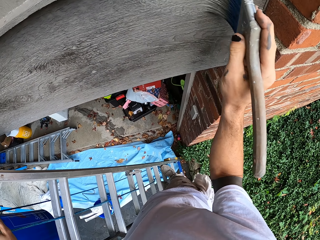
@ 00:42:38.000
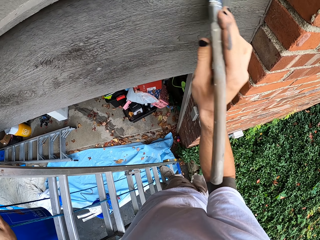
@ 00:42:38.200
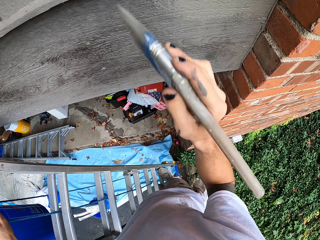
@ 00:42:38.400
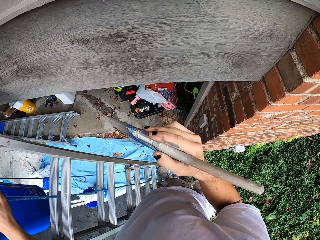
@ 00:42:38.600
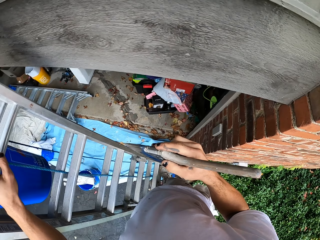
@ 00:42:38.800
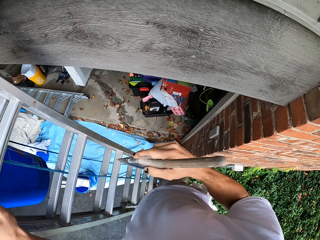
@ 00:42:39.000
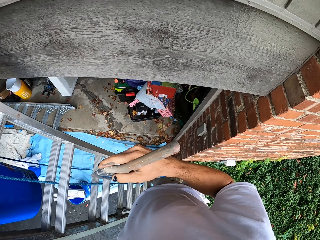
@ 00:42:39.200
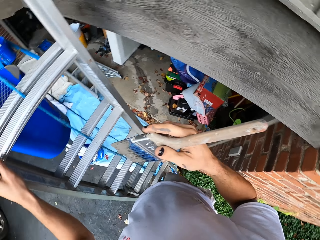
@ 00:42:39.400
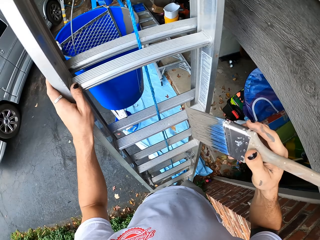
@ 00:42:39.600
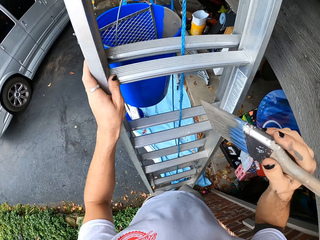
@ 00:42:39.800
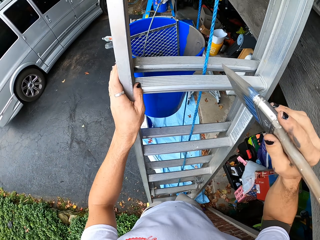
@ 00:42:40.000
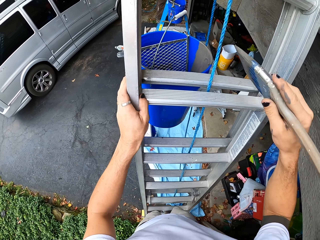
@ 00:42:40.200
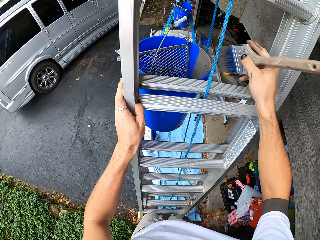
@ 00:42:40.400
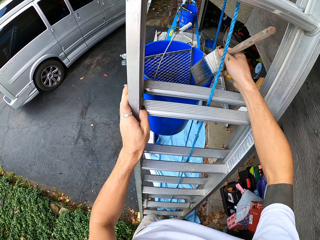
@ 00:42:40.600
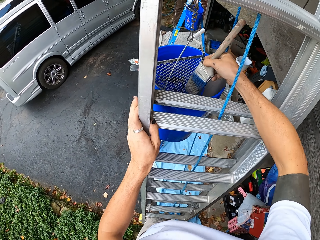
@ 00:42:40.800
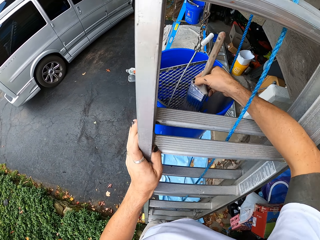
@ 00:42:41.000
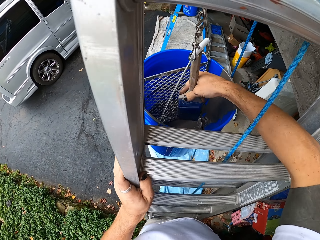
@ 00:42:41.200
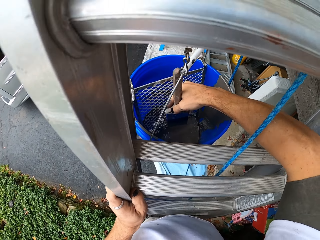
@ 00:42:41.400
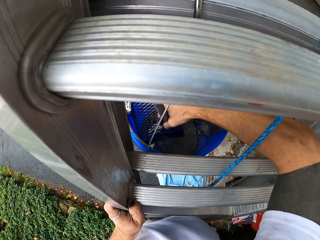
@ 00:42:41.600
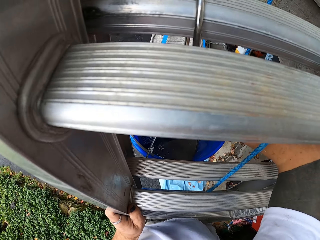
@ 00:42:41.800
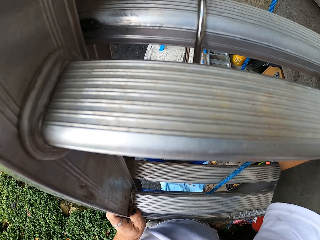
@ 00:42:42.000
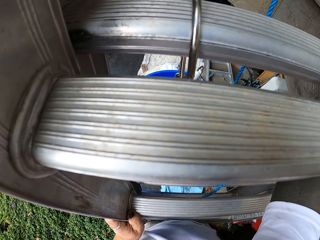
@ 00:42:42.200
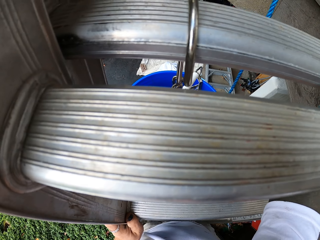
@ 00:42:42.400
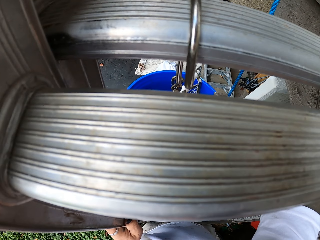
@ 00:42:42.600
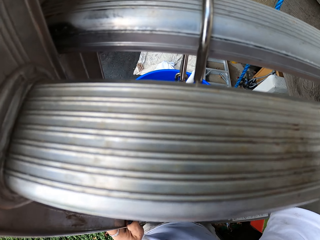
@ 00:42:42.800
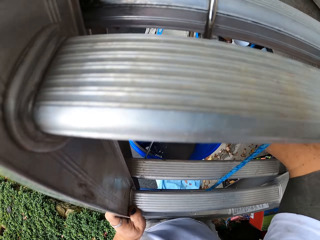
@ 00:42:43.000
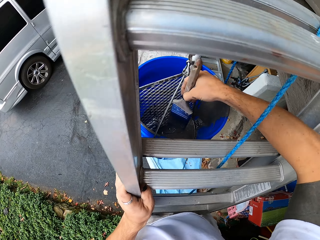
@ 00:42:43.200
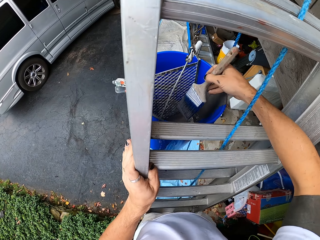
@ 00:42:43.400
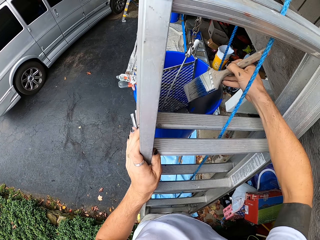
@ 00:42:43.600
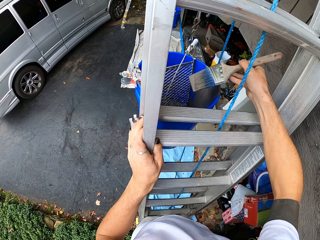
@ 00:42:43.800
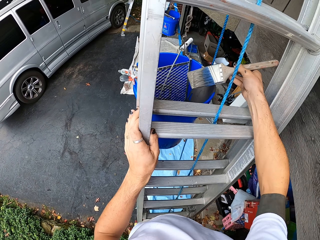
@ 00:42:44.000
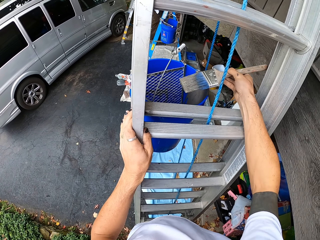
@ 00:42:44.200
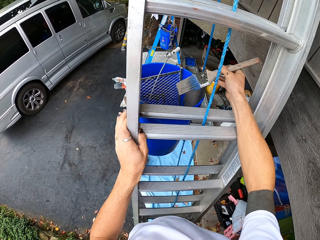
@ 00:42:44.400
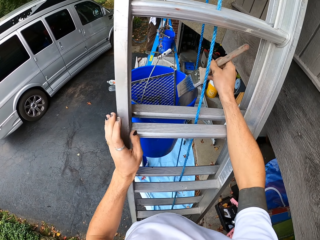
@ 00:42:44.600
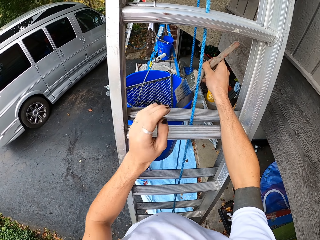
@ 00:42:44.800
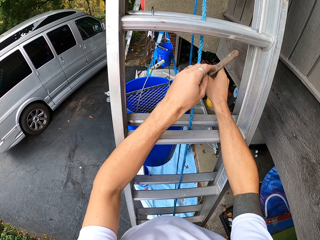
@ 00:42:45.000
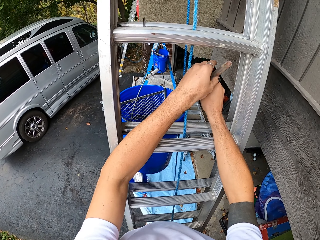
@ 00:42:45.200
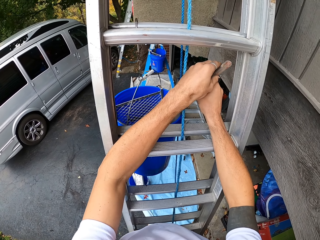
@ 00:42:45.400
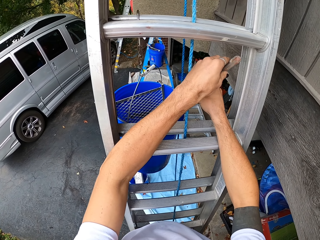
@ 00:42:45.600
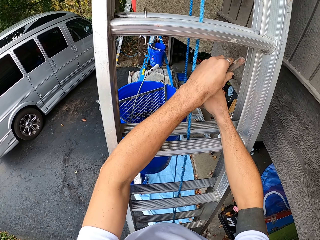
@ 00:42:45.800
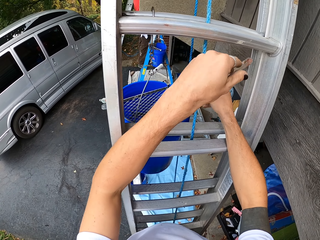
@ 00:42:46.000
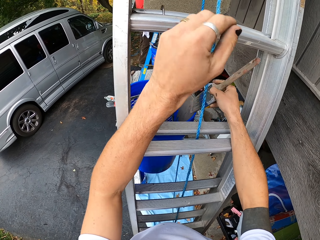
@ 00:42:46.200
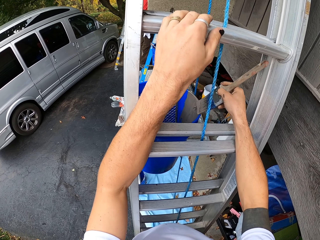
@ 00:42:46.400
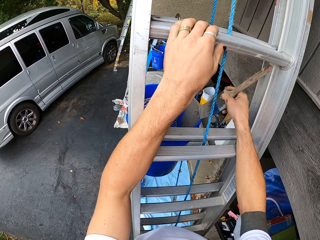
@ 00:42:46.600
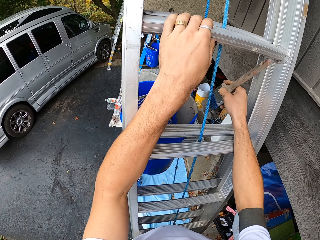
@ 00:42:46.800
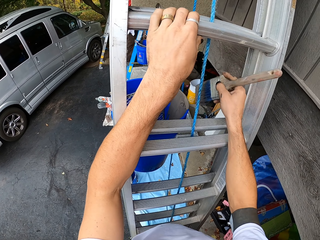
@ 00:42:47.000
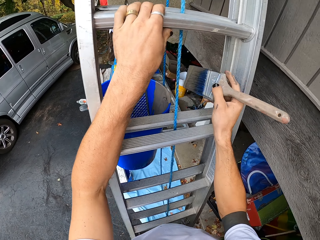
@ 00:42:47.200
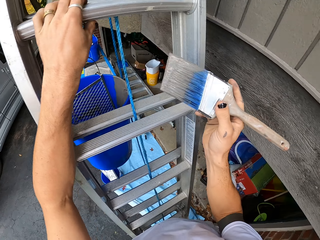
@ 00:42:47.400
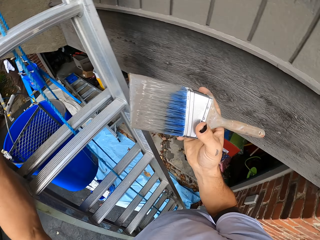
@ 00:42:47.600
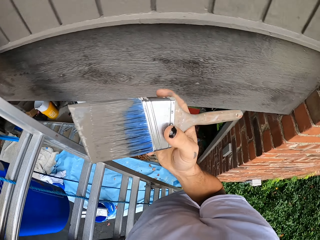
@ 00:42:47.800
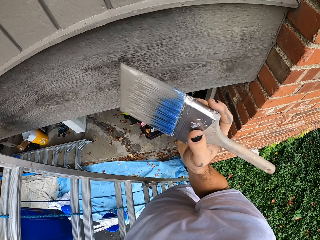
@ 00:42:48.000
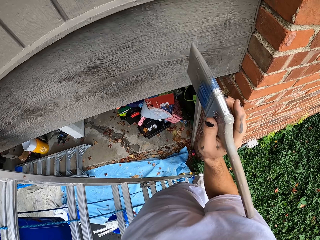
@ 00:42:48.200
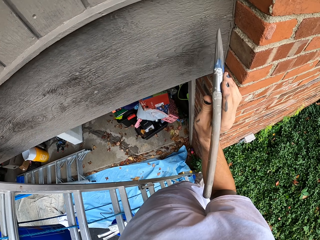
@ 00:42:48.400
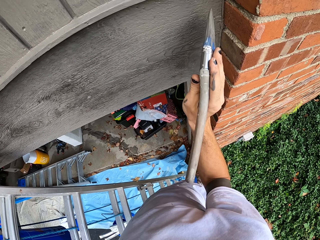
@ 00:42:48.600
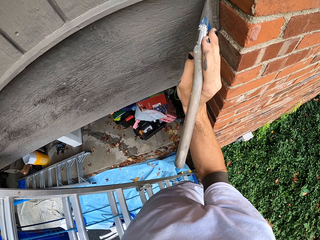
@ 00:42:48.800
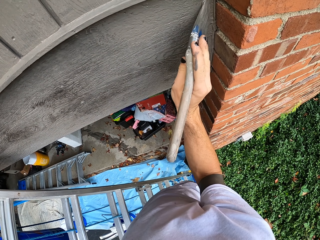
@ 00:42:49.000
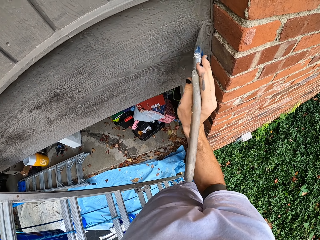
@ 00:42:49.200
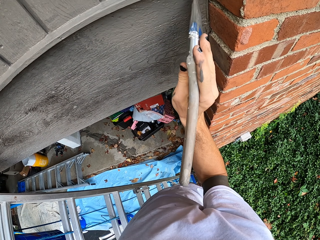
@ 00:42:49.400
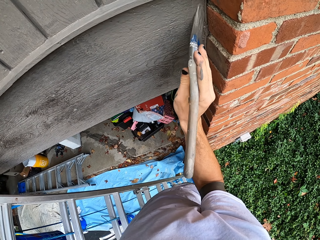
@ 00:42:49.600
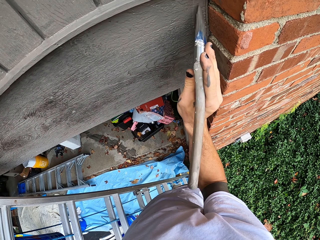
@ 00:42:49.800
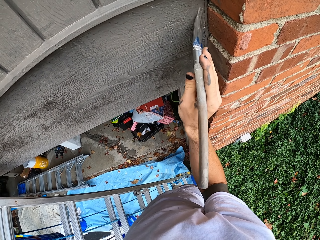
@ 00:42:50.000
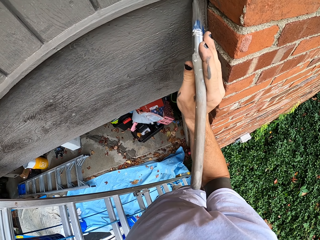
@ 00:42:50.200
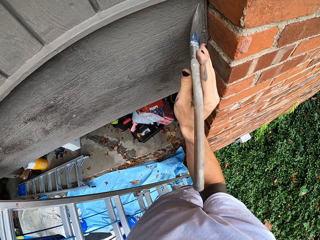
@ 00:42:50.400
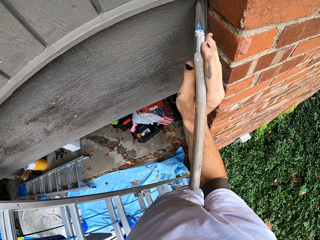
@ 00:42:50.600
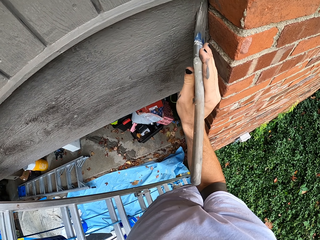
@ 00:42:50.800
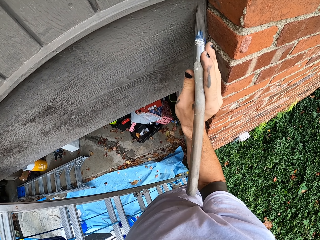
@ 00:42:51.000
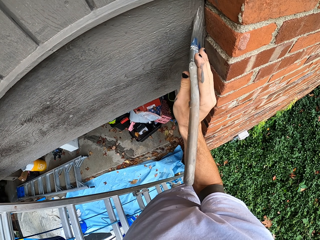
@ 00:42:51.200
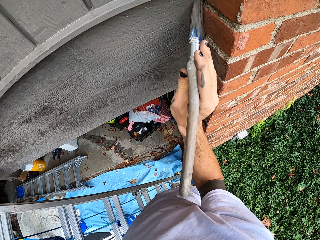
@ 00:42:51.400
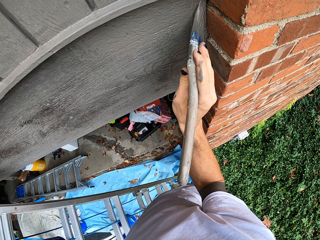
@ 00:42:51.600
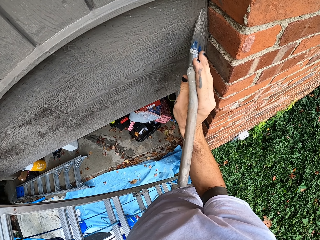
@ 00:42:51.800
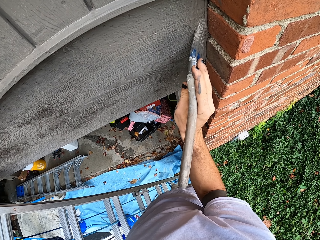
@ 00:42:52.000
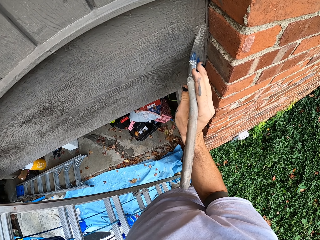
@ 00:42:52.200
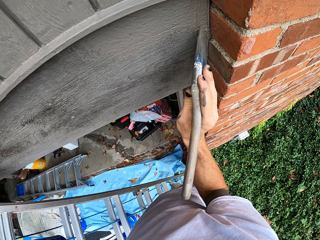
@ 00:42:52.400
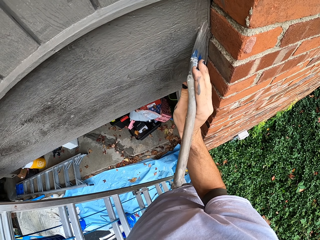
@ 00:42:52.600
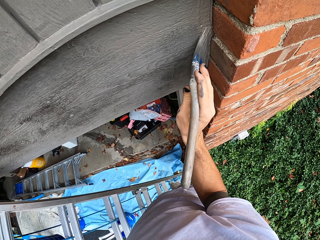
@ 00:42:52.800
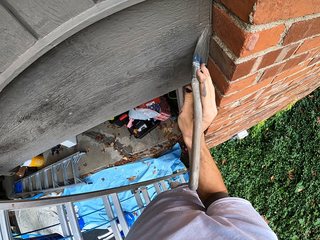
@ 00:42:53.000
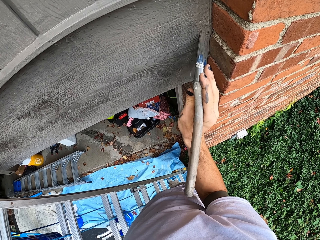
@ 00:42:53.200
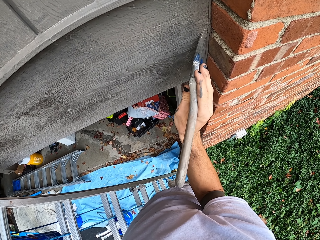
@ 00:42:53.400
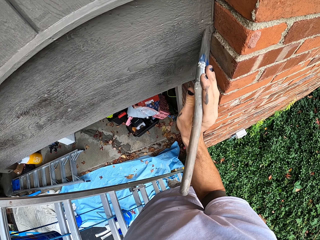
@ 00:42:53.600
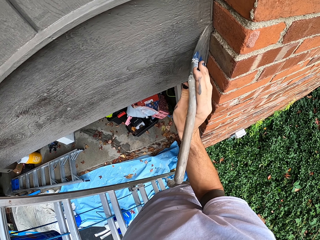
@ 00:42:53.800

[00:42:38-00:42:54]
The camera wearer looks around. They add paint on the brush from a bucket. They remove the brush from the paint. They apply paint on the house wall wood using a hand brush.

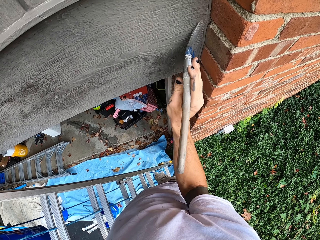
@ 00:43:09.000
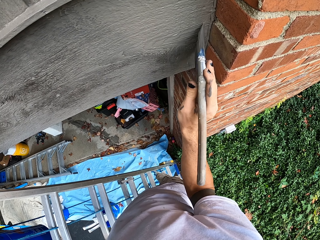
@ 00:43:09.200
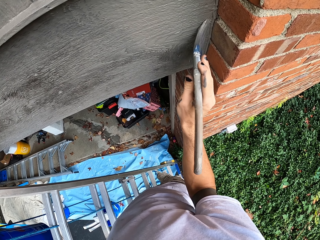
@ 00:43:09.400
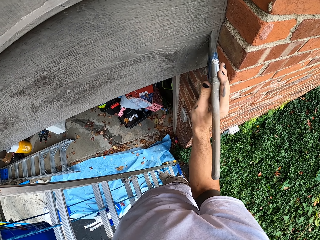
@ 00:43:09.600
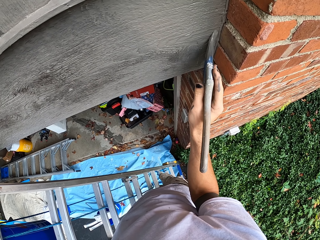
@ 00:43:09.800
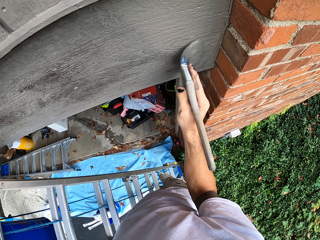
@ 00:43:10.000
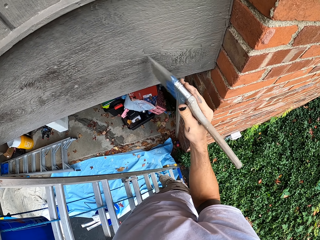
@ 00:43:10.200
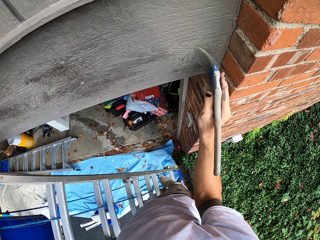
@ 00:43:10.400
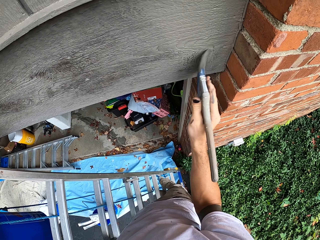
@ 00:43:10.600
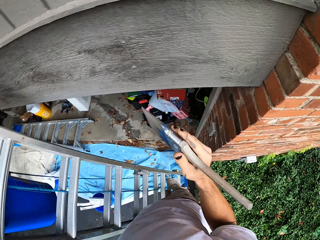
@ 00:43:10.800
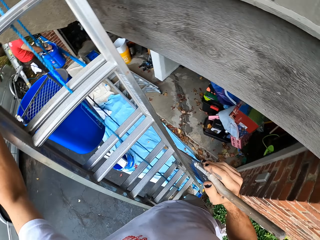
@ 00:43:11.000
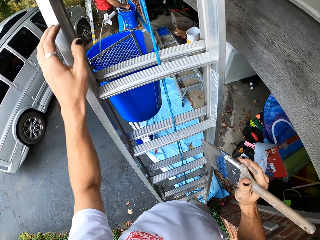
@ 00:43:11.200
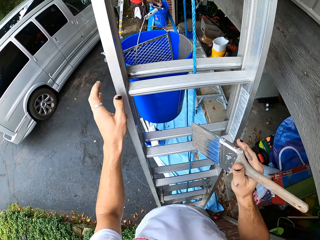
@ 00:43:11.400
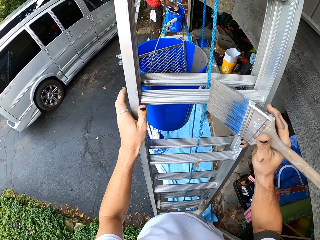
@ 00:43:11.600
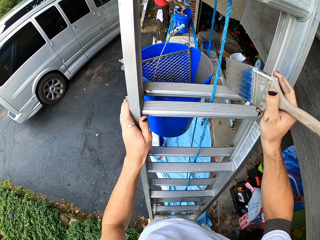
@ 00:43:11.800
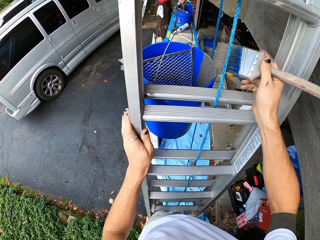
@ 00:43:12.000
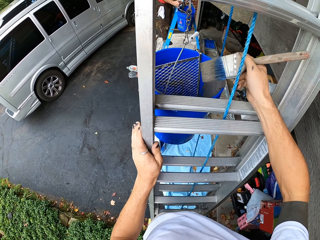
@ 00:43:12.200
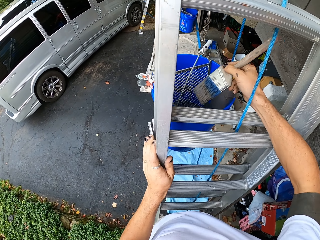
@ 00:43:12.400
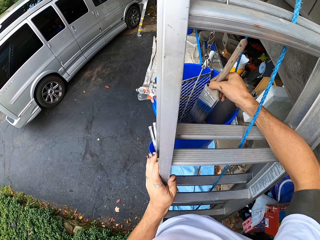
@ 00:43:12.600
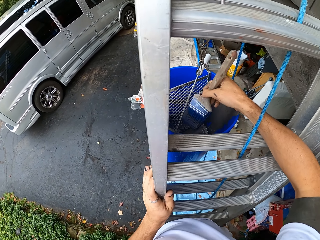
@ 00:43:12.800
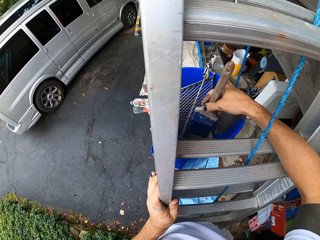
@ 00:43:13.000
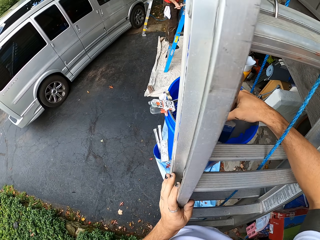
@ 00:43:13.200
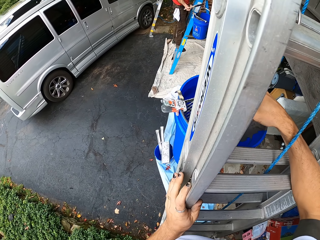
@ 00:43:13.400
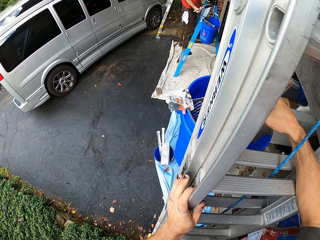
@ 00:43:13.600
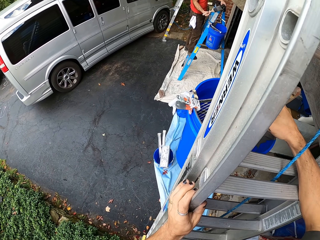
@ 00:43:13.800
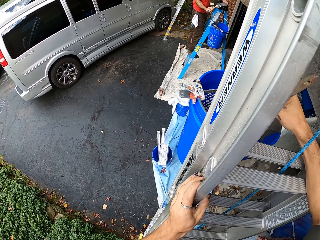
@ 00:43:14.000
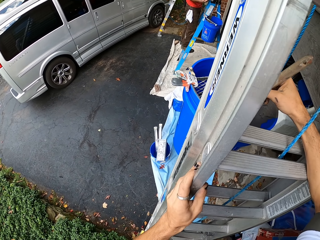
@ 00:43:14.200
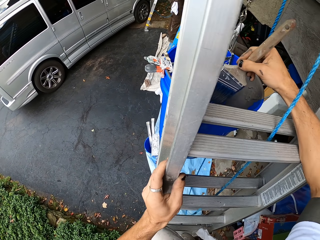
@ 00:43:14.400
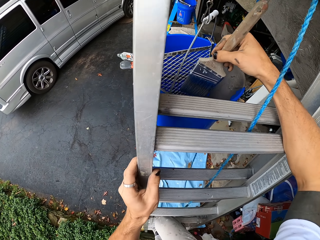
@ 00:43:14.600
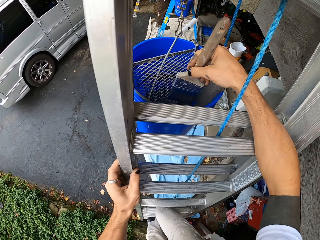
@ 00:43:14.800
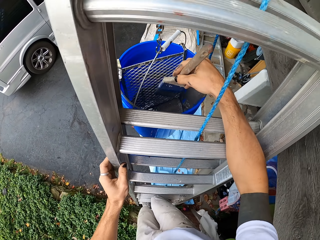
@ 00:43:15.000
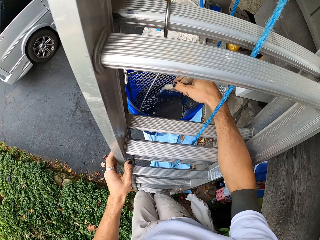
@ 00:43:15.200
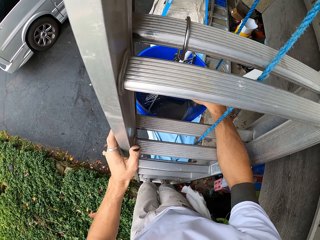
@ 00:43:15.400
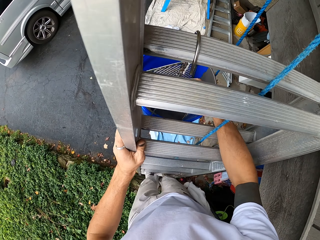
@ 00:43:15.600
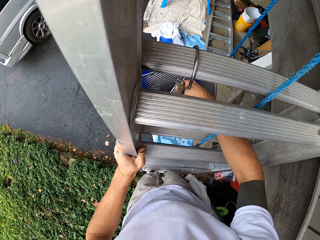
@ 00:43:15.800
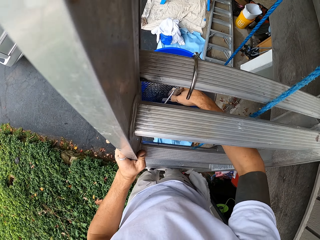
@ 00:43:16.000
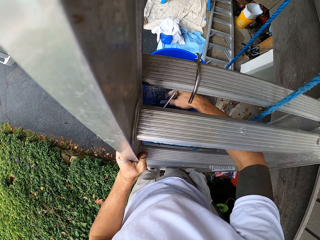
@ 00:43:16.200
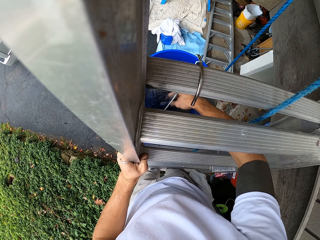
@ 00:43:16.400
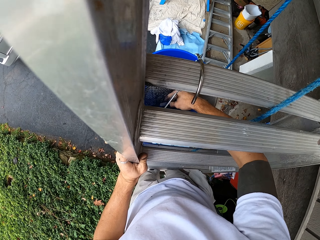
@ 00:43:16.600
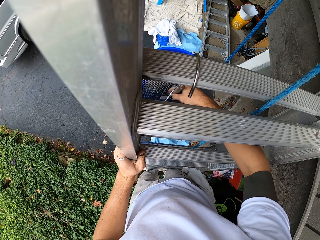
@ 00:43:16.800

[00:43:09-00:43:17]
The camera wearer looks around. They add paint on the brush from a bucket.
